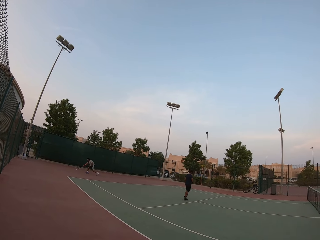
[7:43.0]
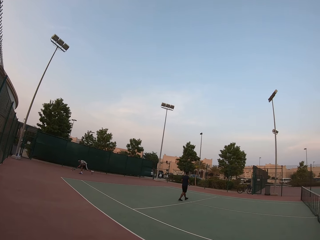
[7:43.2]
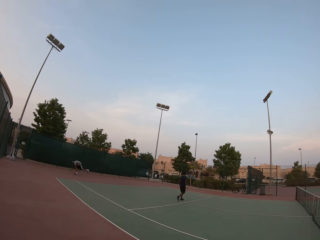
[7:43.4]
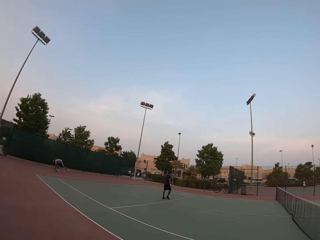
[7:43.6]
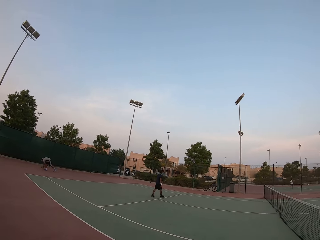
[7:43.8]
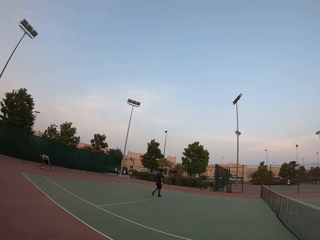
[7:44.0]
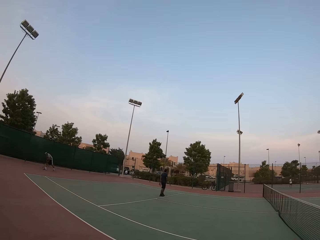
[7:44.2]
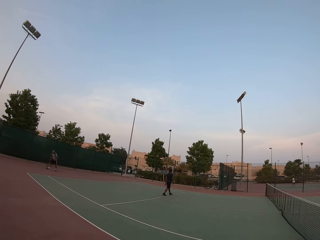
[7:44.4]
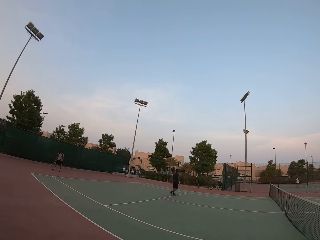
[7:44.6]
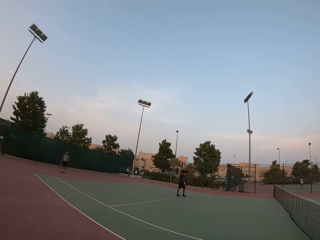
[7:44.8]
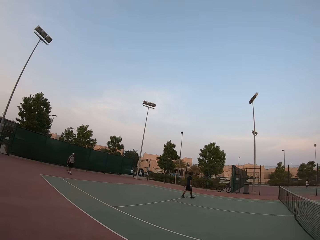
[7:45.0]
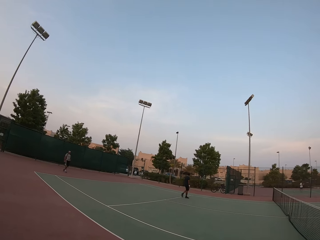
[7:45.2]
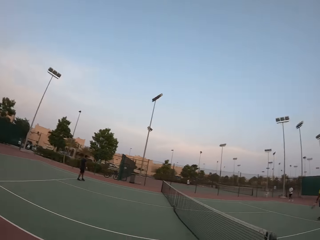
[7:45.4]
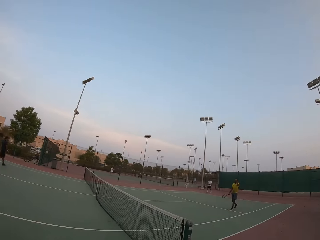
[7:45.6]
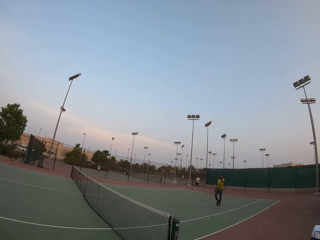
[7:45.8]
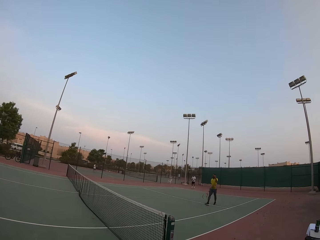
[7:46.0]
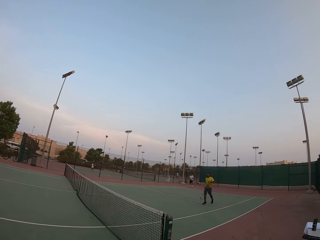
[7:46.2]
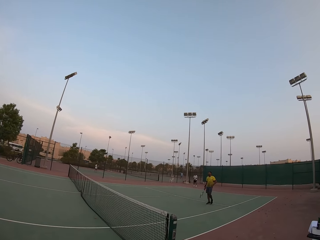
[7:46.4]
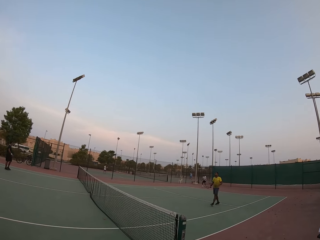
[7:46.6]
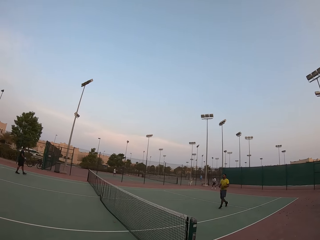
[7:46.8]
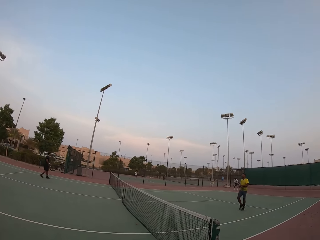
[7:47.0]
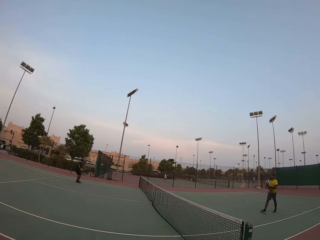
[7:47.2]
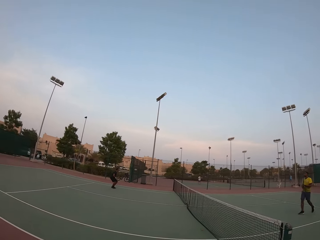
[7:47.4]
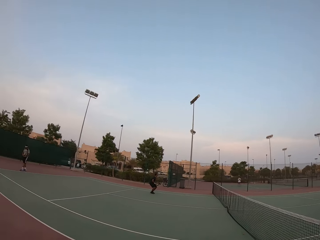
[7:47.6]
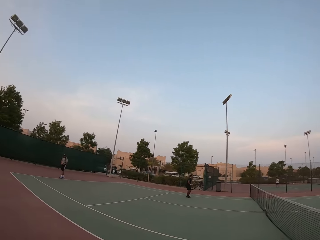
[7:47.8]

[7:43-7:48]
The camera wearer watches tennis.

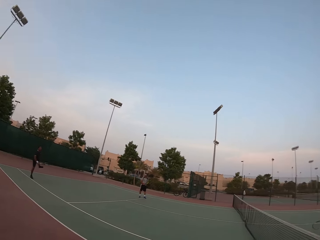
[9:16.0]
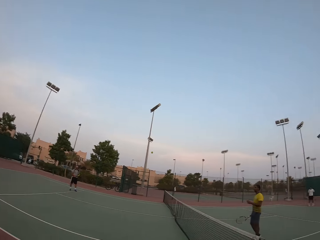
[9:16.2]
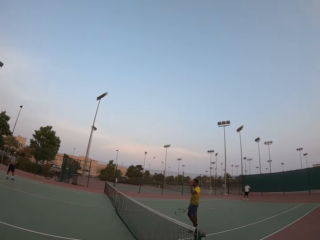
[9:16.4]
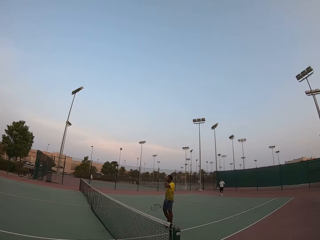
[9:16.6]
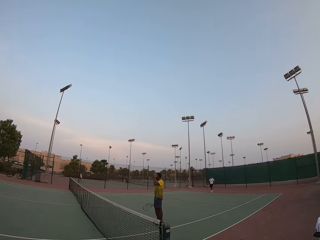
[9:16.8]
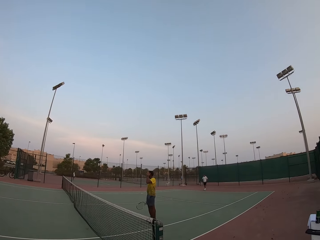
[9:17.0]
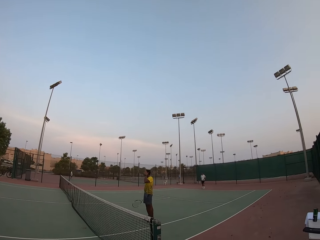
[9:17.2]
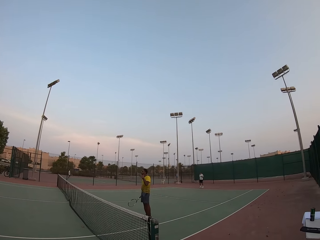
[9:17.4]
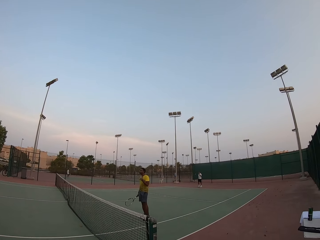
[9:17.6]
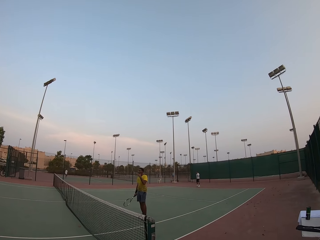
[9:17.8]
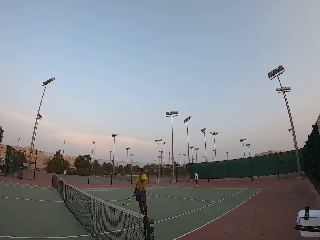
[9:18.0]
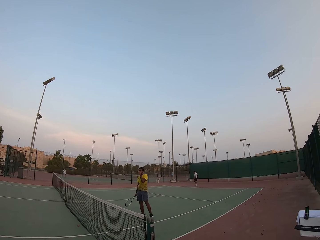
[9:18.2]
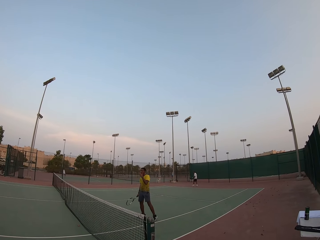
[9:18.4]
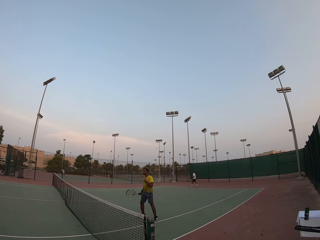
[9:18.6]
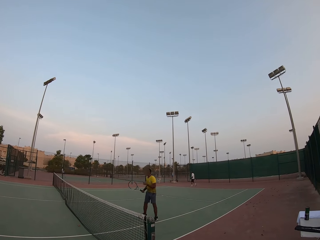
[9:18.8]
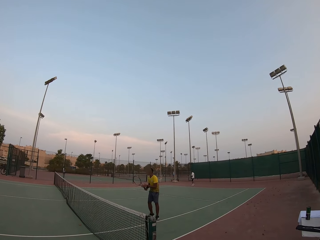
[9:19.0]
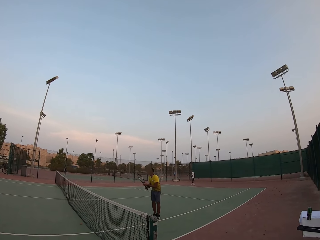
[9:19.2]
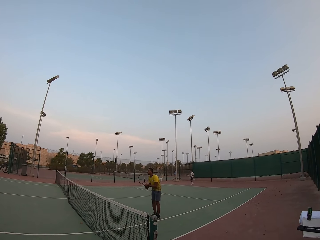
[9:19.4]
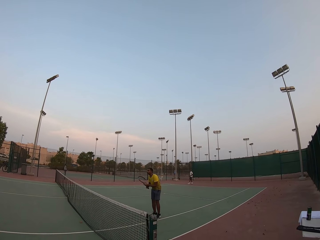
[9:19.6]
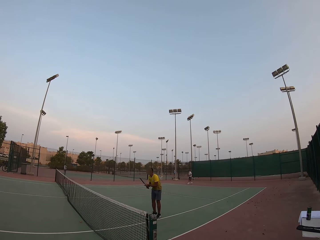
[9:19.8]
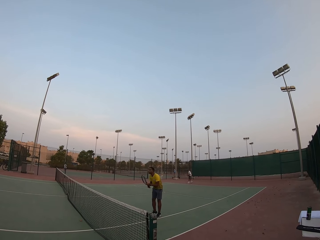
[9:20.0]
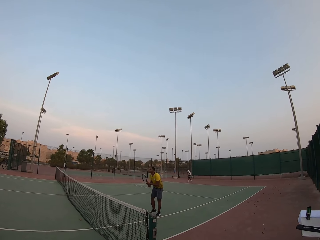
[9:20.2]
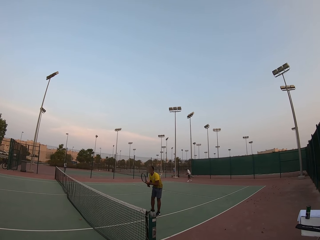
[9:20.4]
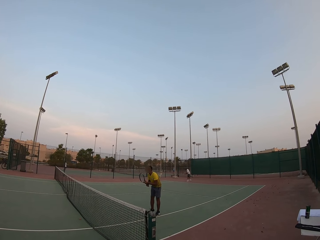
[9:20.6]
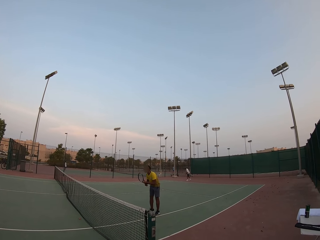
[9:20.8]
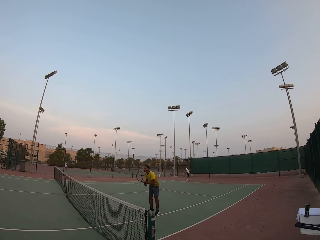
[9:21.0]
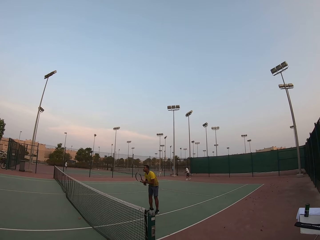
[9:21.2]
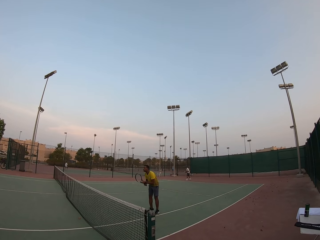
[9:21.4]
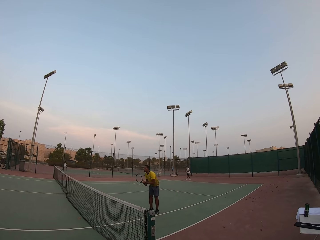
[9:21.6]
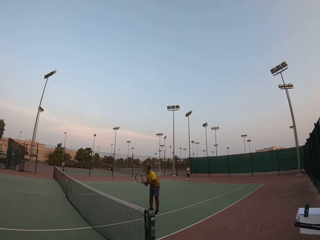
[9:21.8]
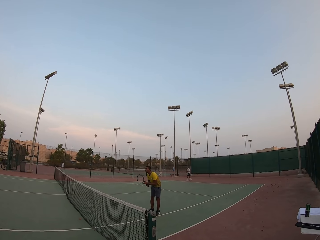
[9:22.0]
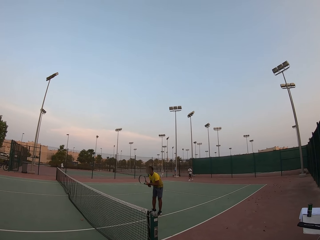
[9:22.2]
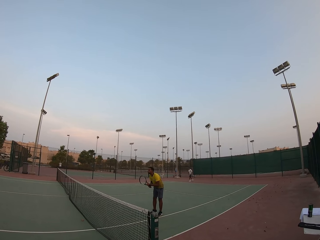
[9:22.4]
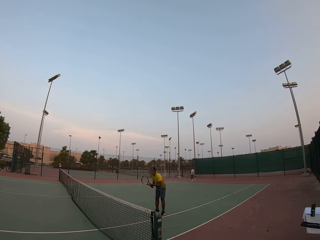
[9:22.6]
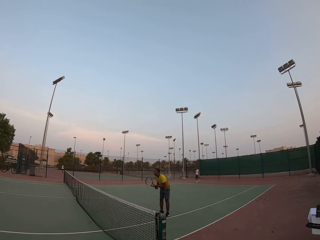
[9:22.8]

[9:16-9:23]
The camera wearer looks around the pitch.

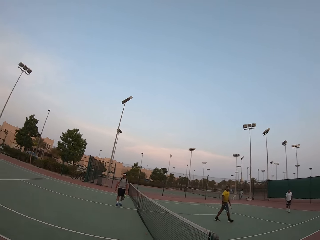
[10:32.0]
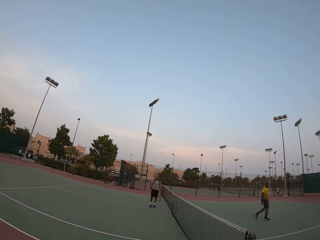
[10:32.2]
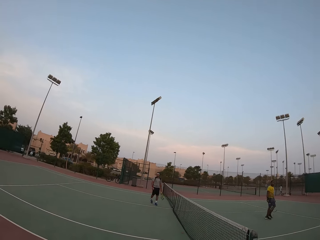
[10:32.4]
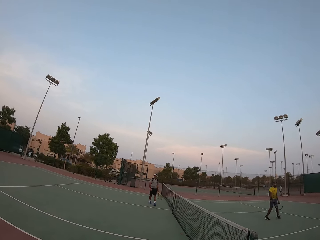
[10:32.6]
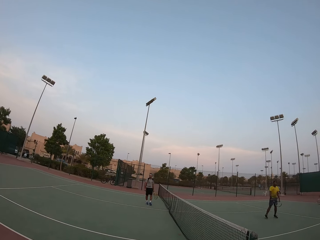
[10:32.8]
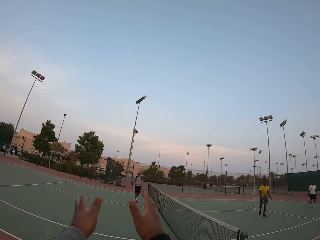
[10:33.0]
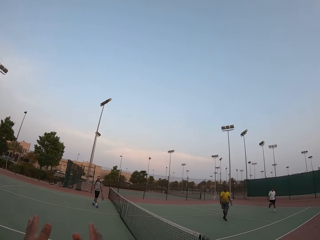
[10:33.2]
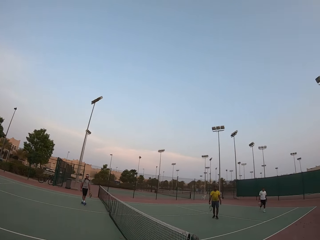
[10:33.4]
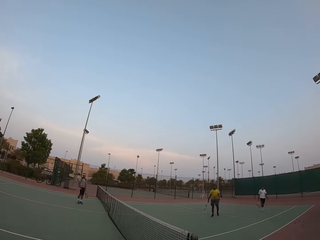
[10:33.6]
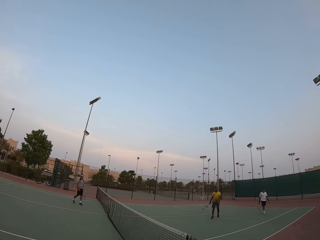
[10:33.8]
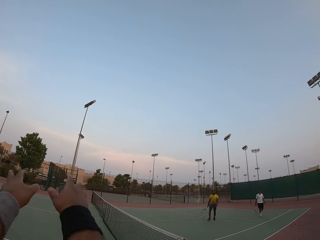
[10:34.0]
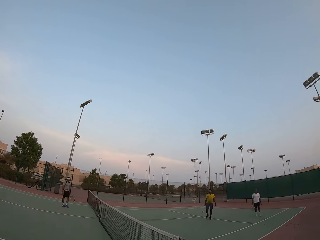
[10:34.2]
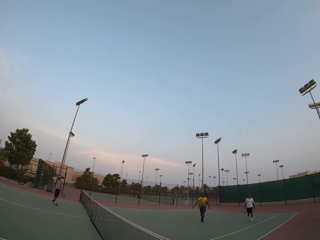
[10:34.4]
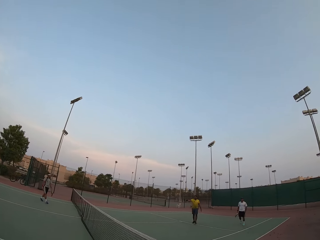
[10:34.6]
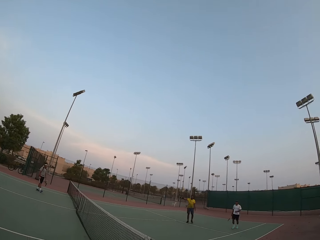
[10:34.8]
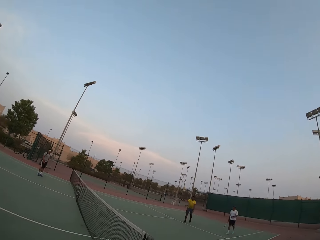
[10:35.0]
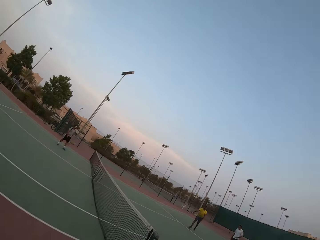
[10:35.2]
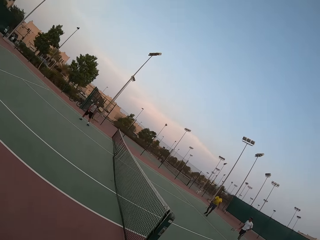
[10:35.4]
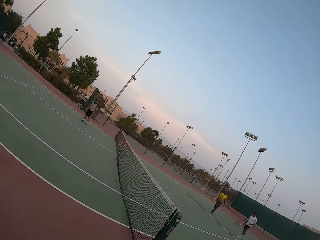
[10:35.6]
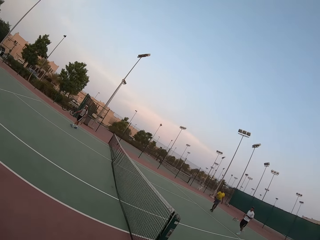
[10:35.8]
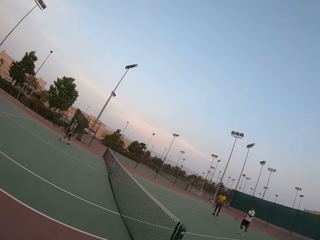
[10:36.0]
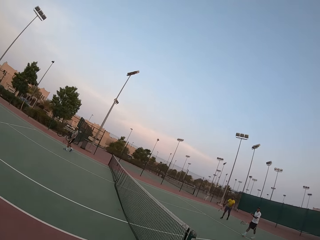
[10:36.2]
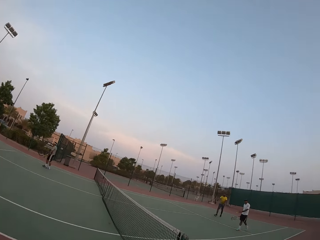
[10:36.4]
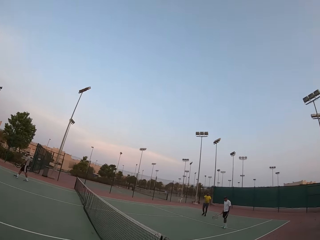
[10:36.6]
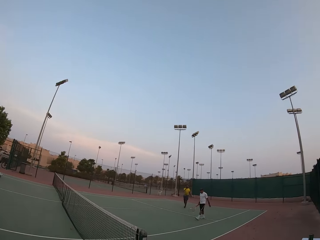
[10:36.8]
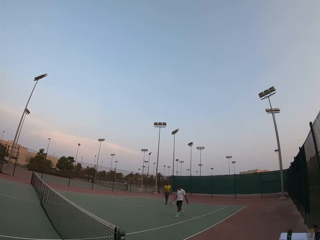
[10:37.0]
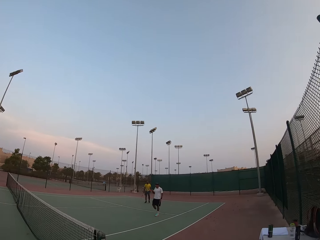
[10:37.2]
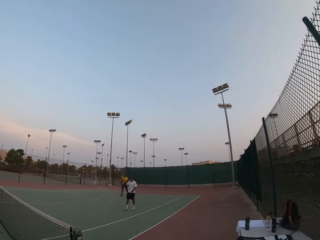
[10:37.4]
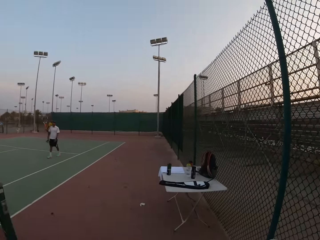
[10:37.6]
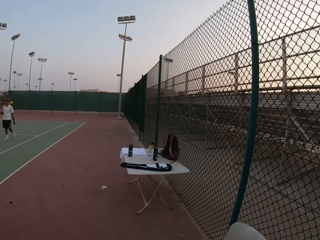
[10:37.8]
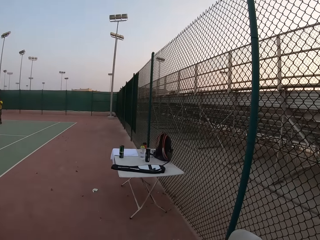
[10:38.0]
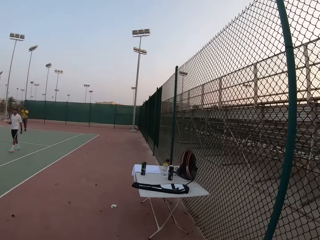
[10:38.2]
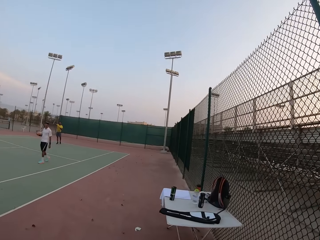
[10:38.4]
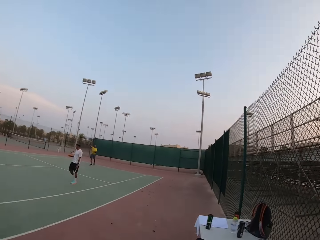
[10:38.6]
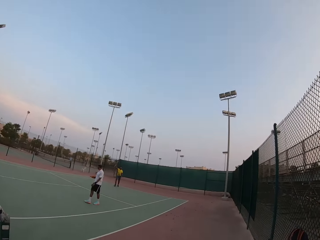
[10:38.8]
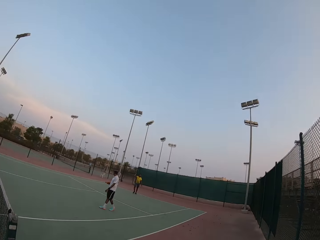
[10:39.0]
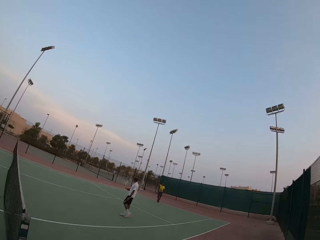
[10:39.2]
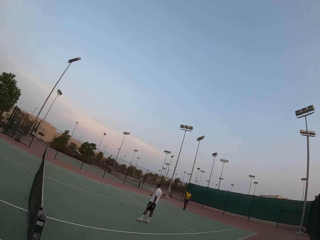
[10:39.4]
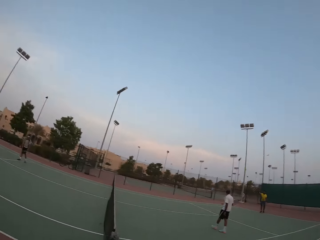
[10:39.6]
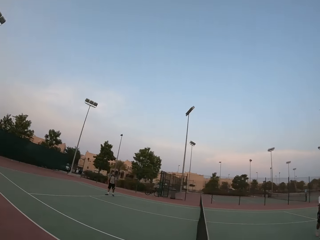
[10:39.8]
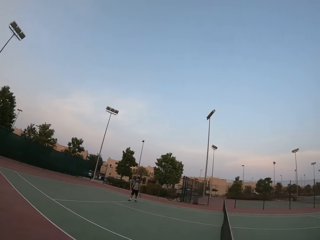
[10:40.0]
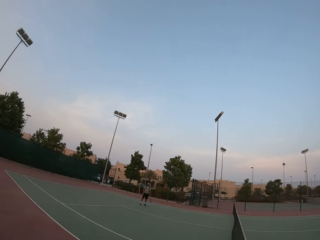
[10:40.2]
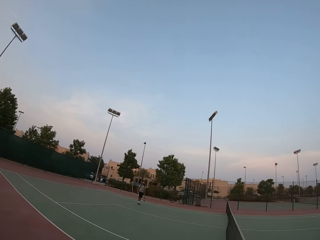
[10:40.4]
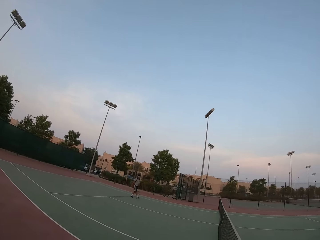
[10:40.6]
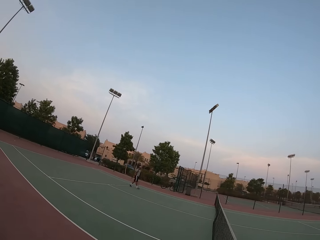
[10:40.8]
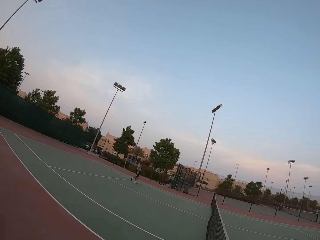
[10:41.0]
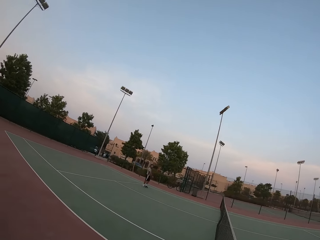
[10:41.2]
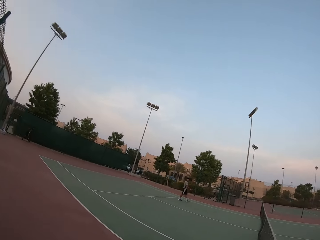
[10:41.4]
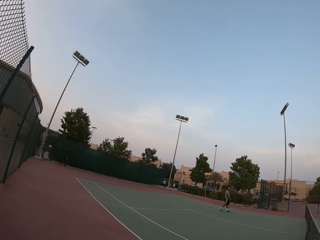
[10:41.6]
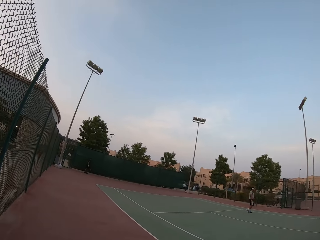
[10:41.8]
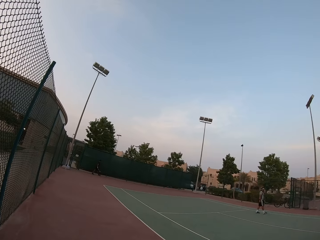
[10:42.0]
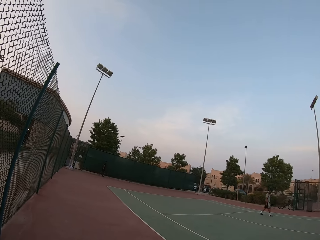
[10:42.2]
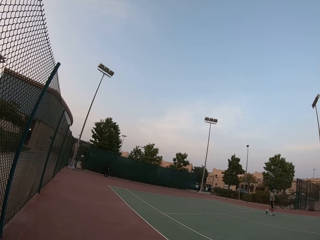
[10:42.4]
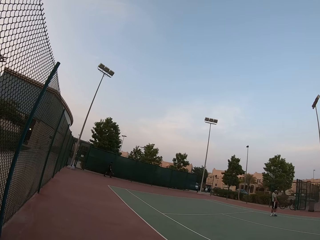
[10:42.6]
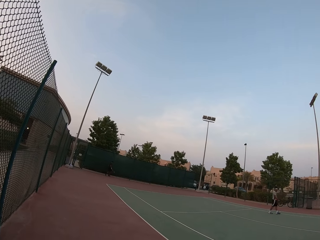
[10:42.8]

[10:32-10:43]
The camera wearer throws a ball to the pitch. They watch the lawn tennis game in the pitch.
